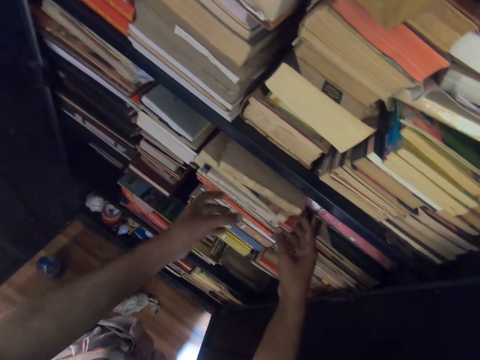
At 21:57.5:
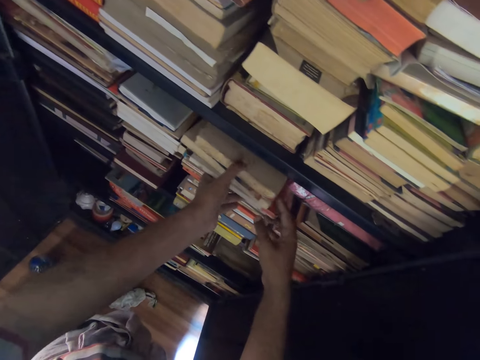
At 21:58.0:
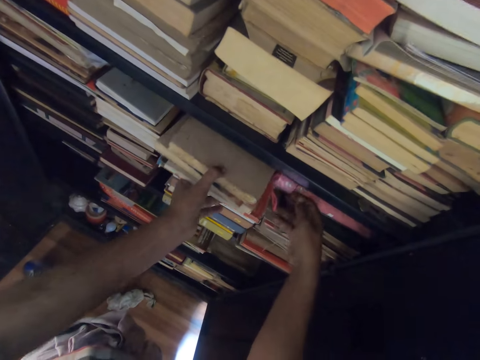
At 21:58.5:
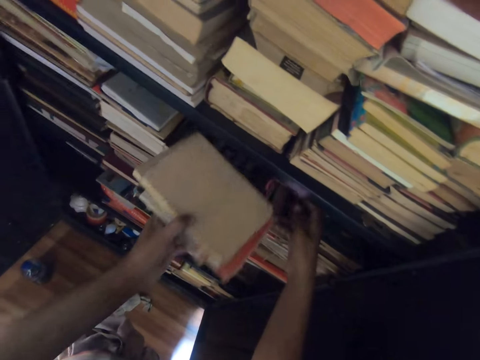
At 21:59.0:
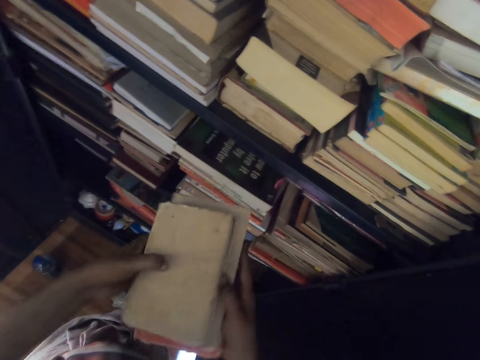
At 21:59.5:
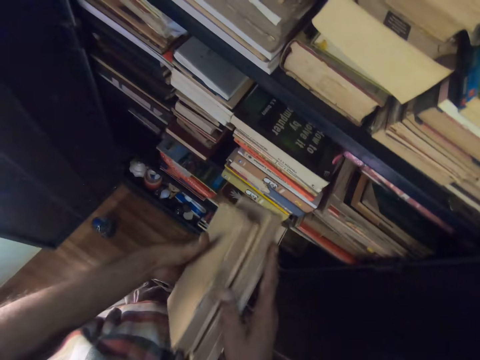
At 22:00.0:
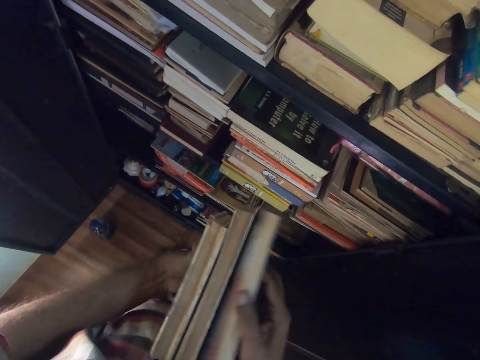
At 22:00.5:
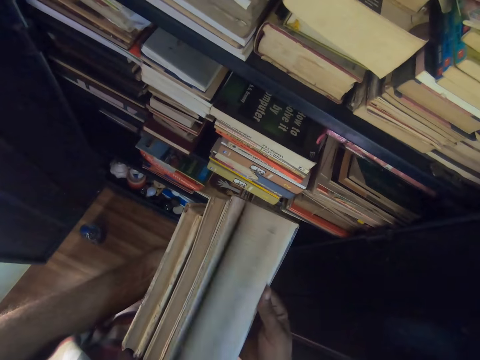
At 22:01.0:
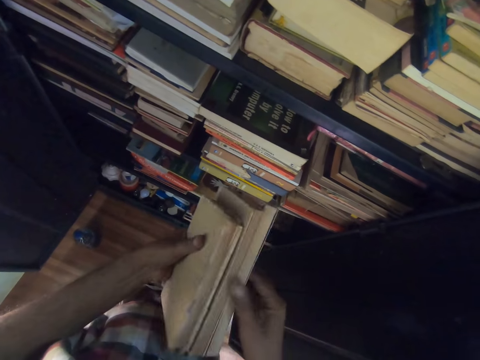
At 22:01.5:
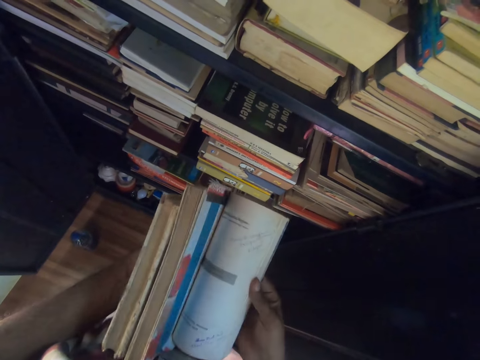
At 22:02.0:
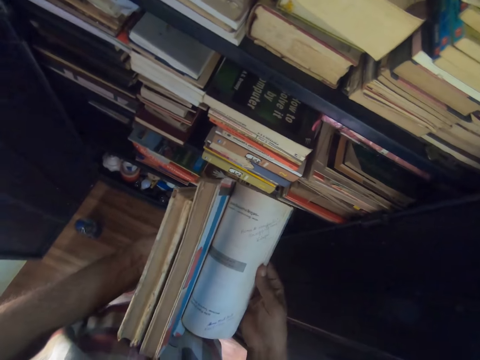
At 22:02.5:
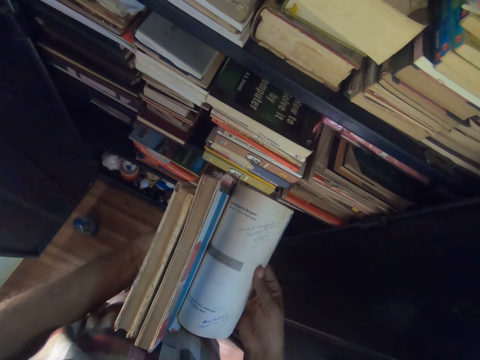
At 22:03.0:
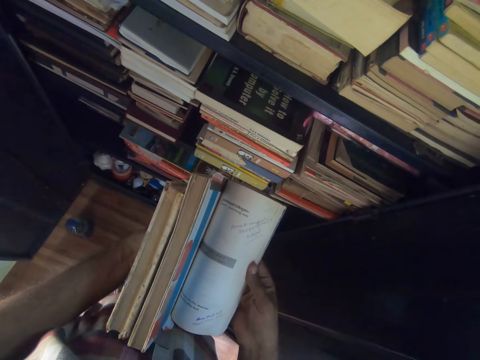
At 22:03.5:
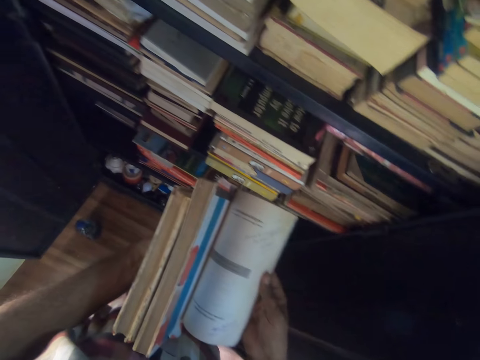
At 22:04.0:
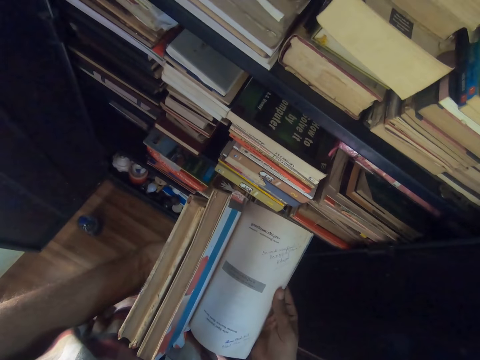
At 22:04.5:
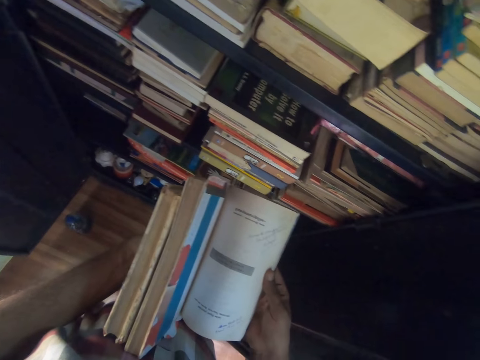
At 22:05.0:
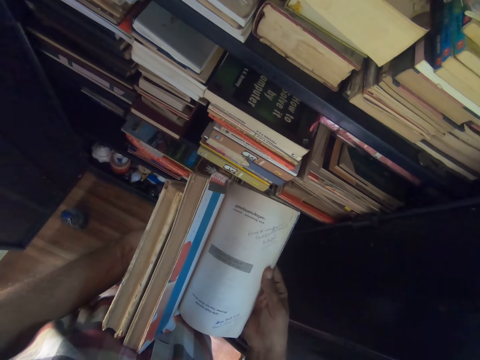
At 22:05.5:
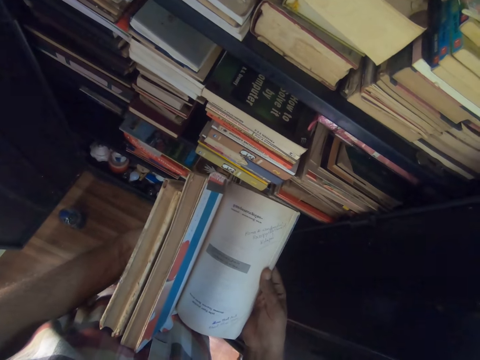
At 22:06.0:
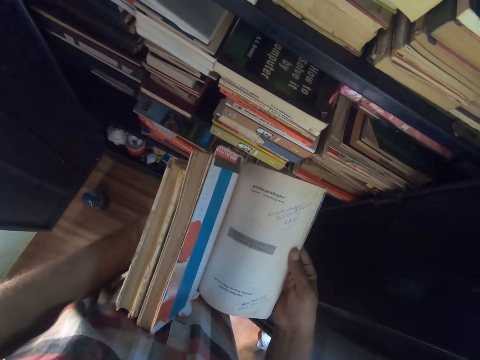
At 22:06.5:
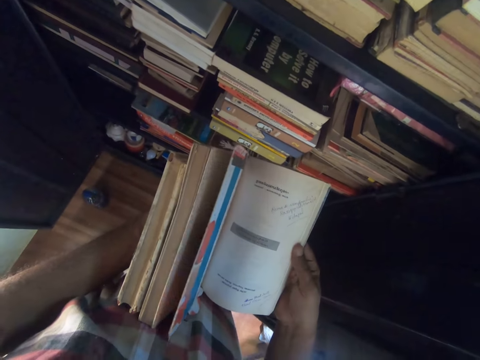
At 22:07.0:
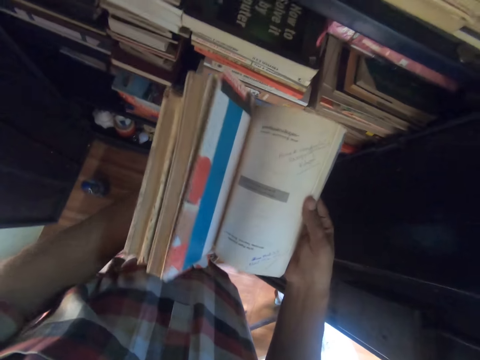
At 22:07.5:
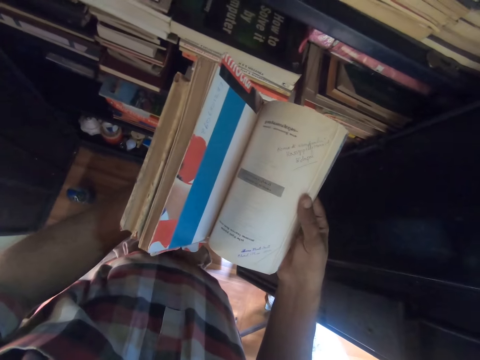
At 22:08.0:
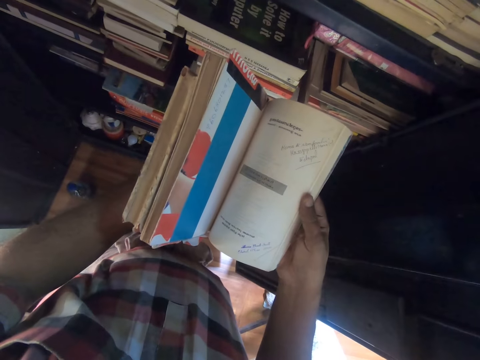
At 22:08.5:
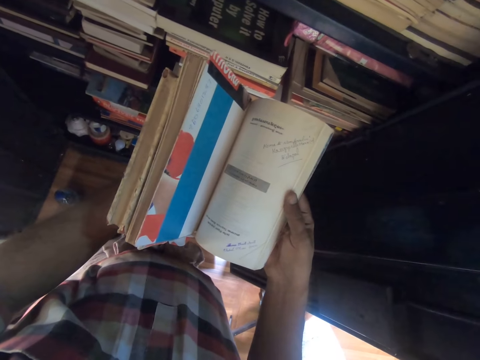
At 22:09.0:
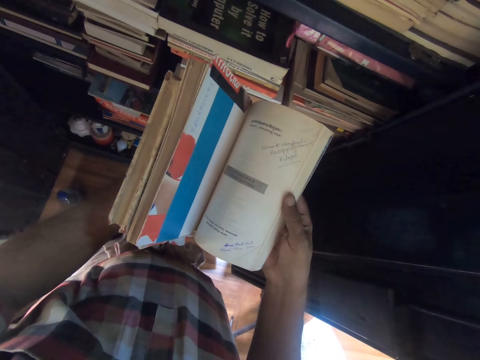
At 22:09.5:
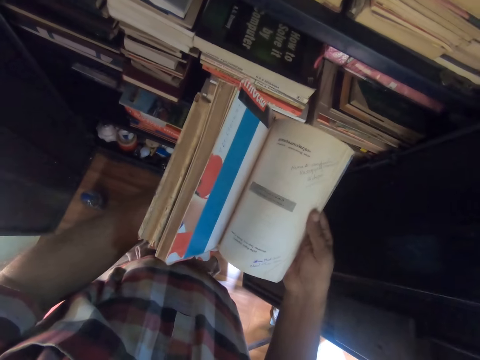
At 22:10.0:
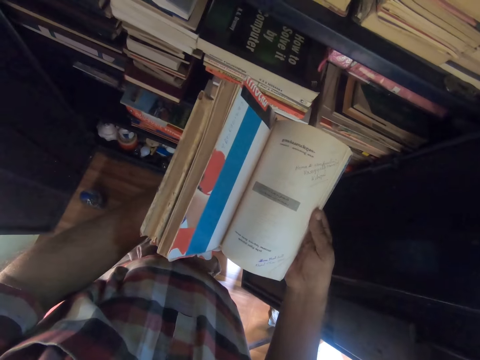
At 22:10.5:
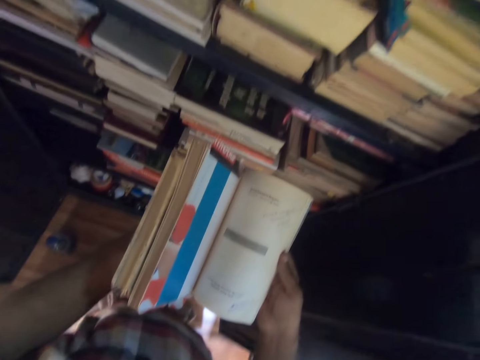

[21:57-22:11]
The camera wearer pushes the book with his right hand. He removes the books from the shelf with his left hand and holds the books with both hands. He flaps the pages with his right hand. He reads the book.

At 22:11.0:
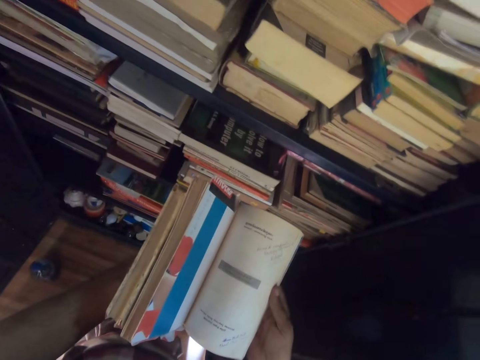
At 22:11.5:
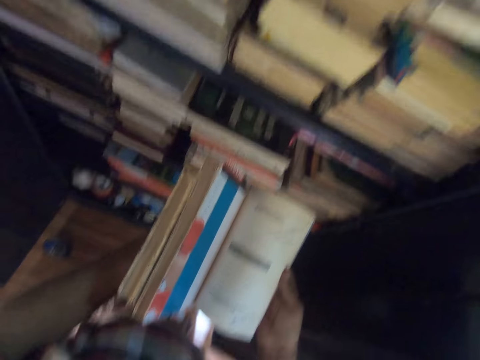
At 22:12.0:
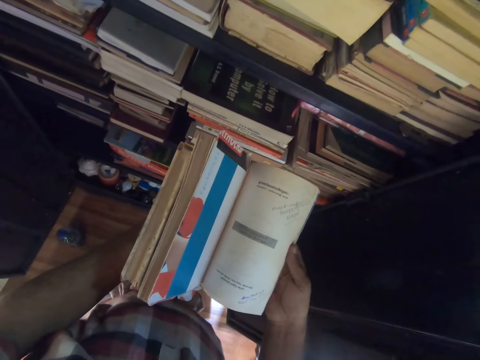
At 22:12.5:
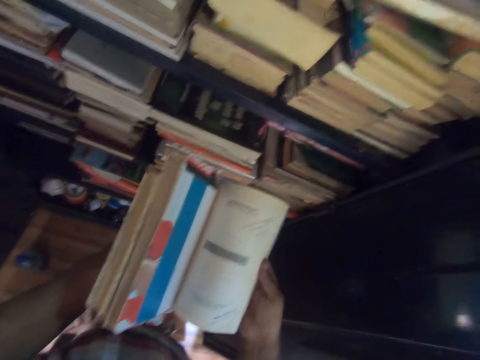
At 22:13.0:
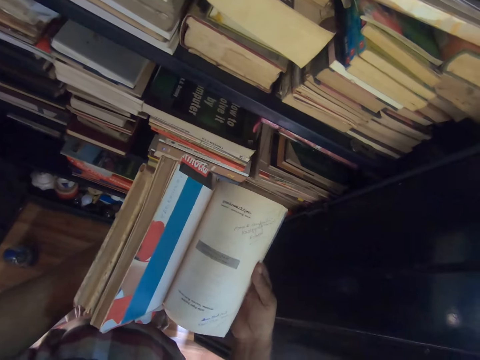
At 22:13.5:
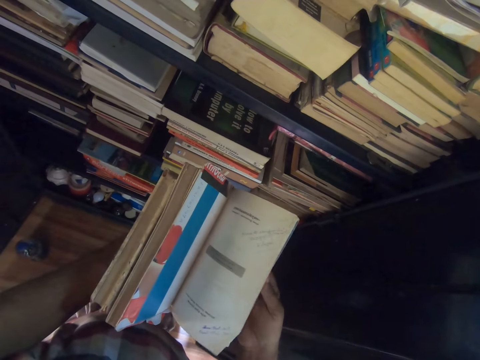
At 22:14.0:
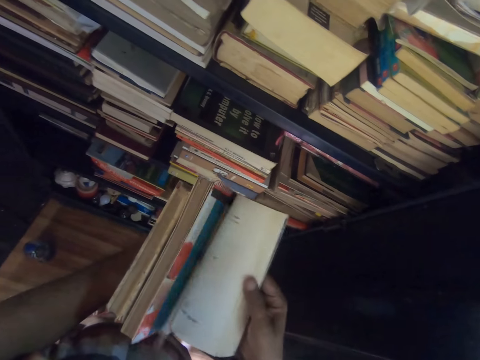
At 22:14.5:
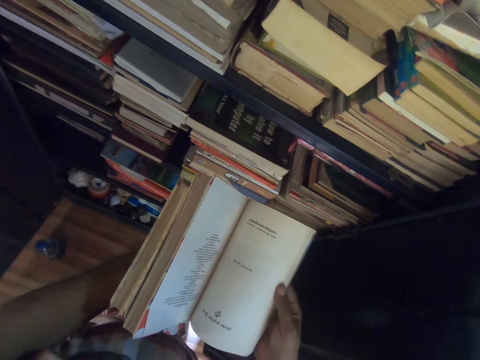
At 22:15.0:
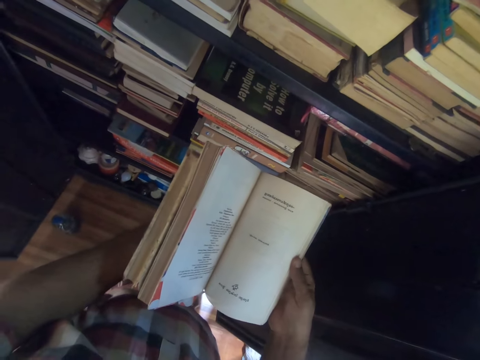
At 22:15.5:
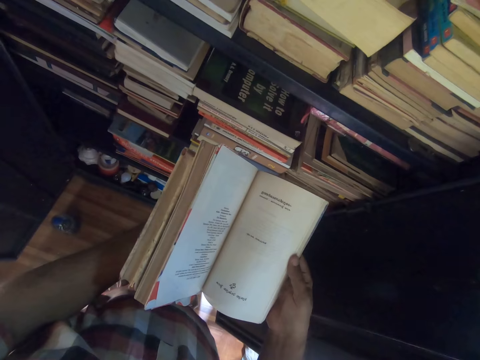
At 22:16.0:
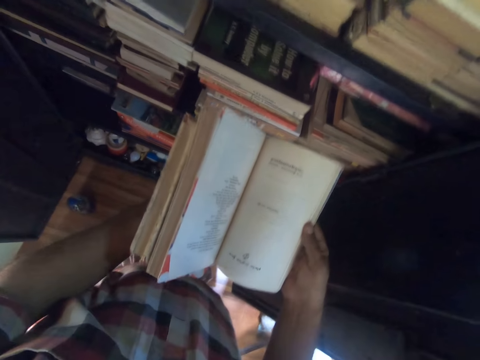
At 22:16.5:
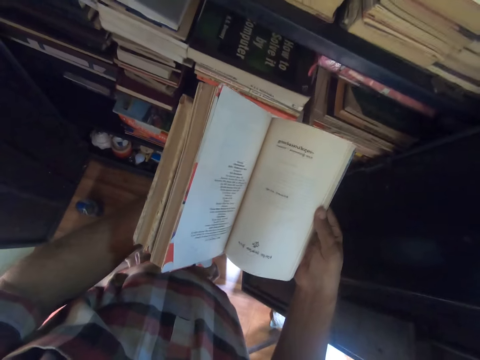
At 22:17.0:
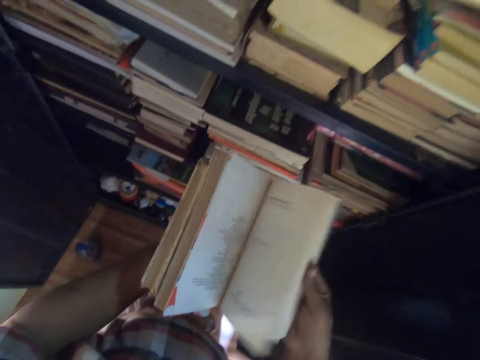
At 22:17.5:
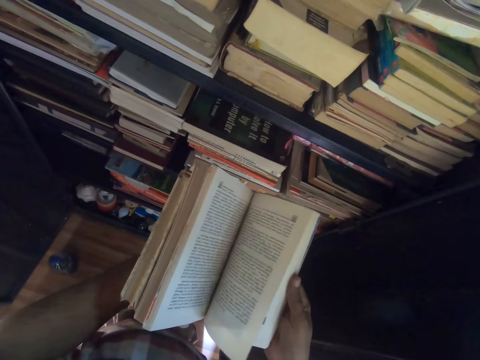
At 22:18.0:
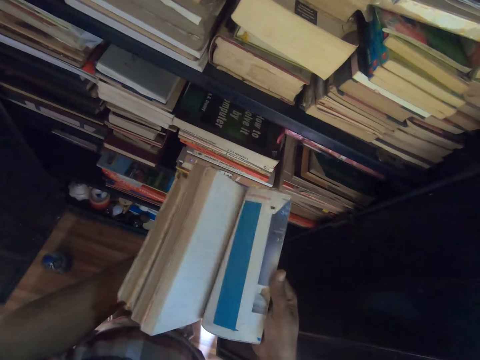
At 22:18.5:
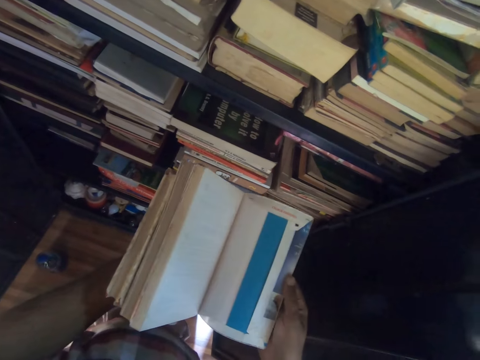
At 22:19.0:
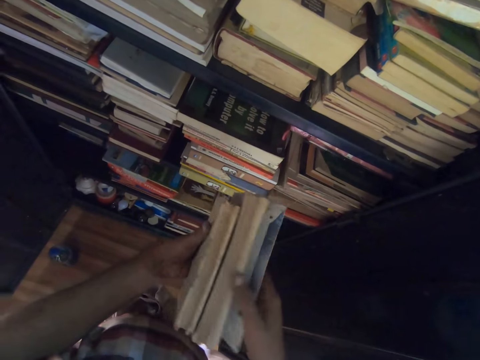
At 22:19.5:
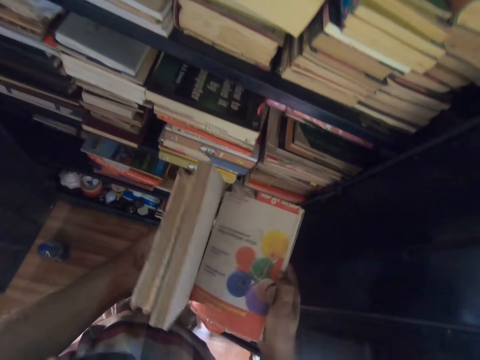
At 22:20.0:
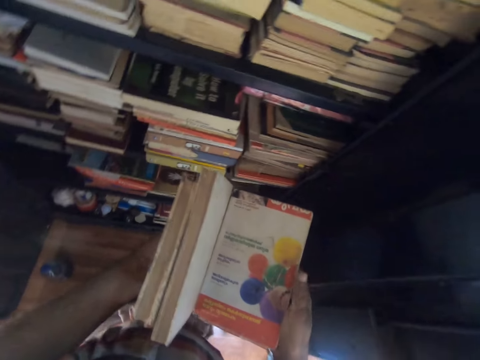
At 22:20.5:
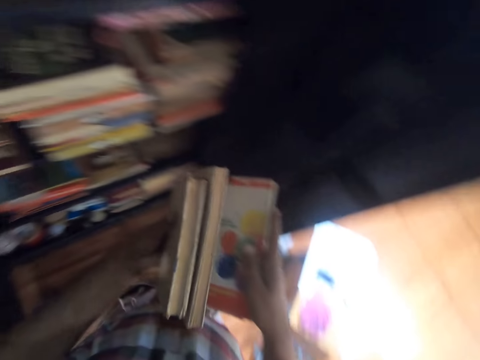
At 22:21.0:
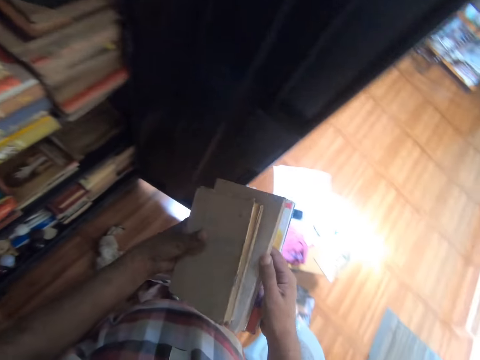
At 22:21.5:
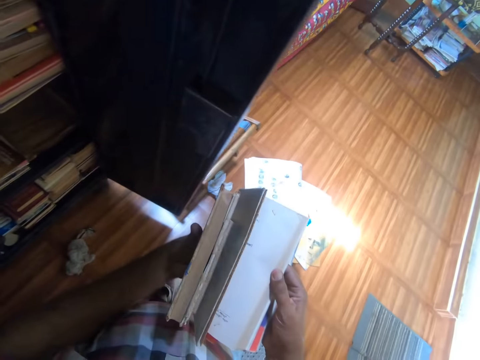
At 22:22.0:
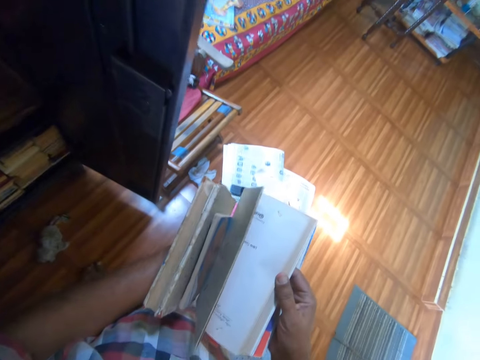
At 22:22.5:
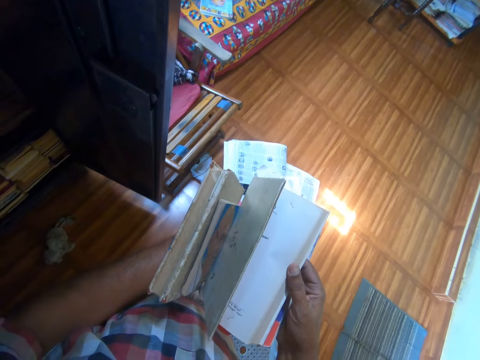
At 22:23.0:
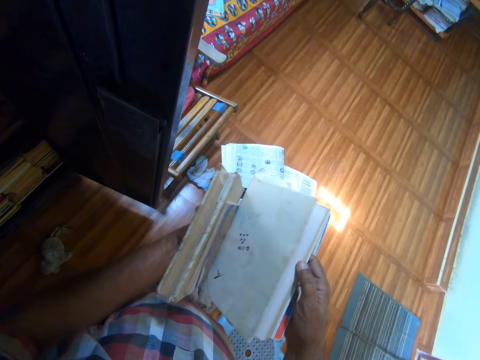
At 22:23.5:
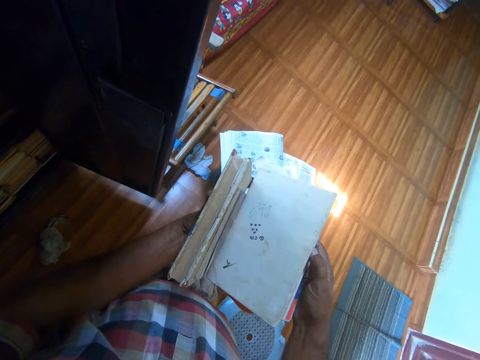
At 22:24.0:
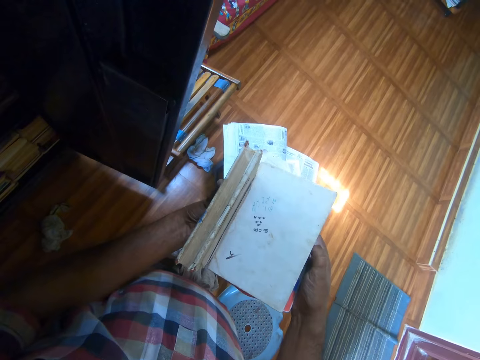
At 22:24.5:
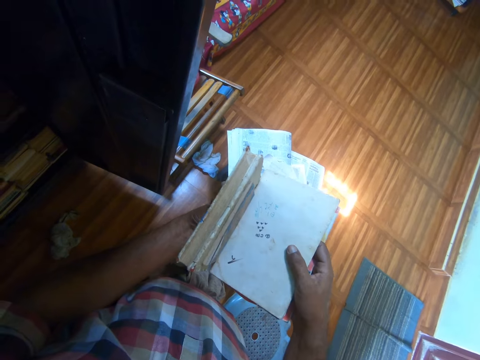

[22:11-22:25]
The camera wearer flaps a page with his right hand. He reads the book. He flaps the pages with his right hand. He looks at the book cover. He puts the books on the stool.
